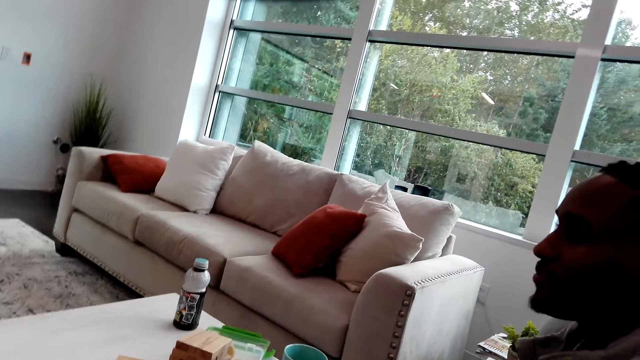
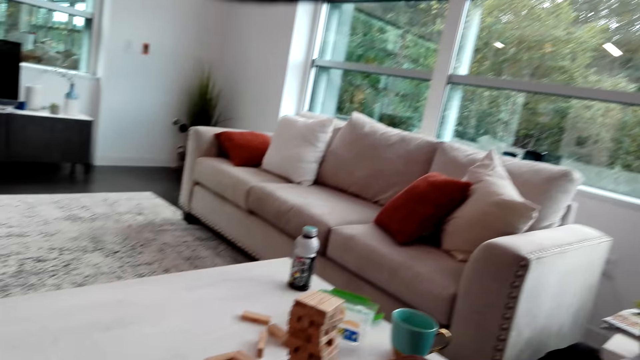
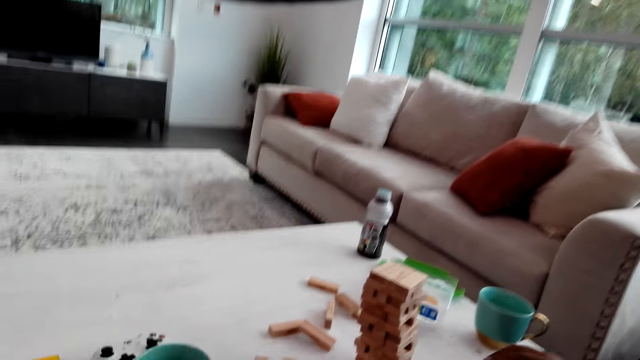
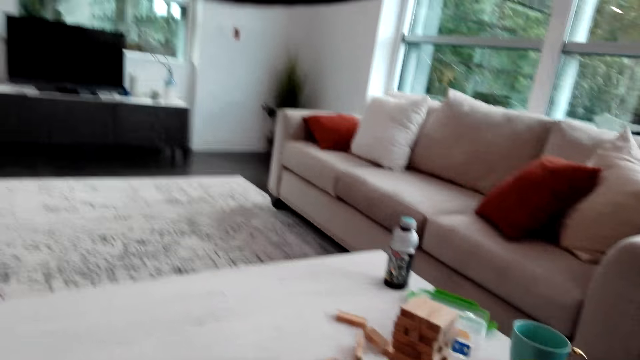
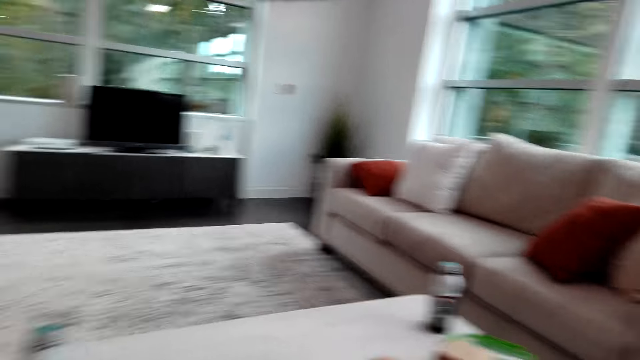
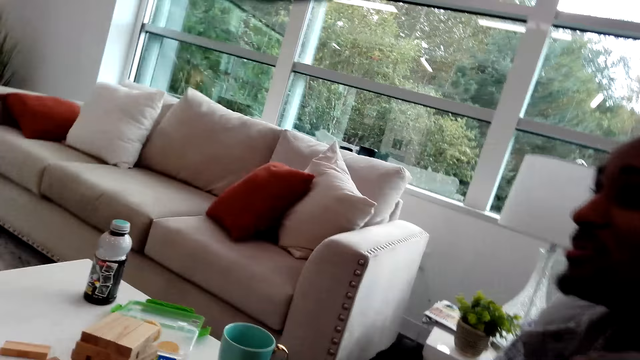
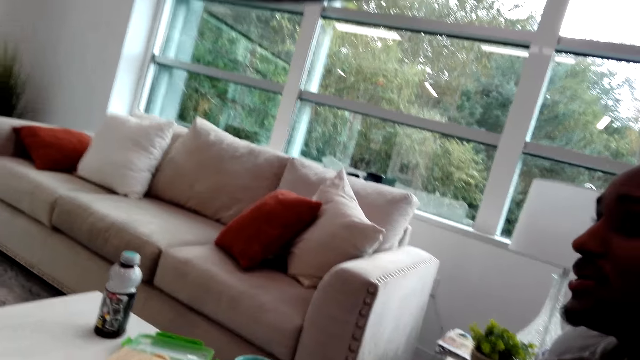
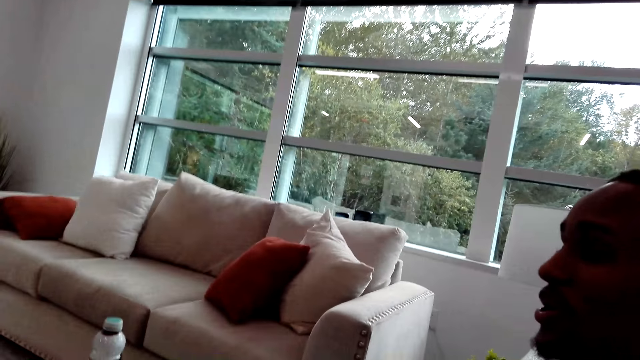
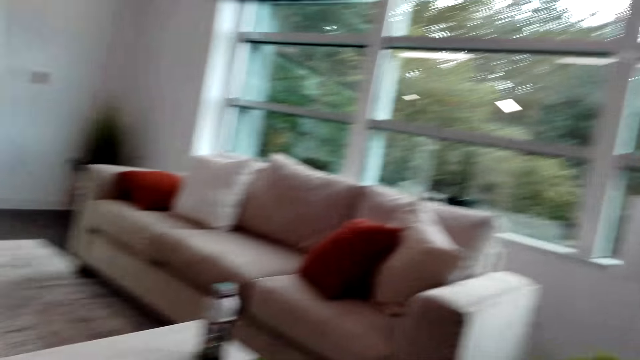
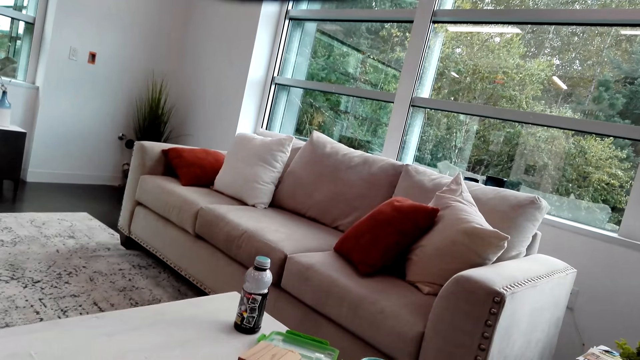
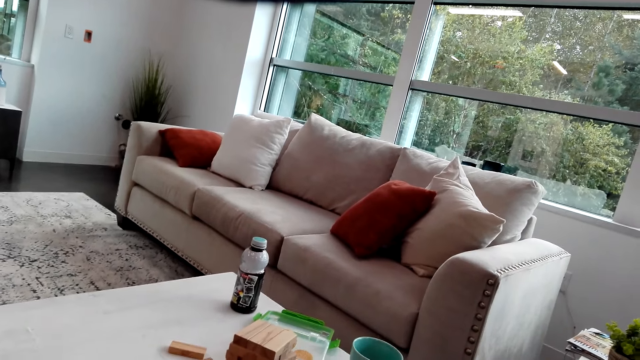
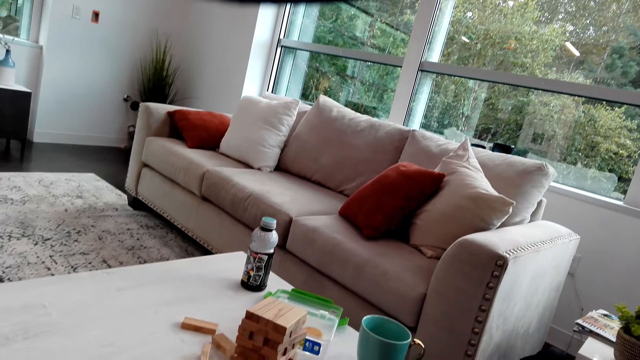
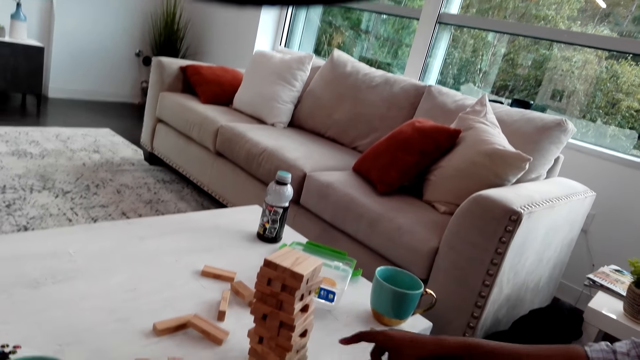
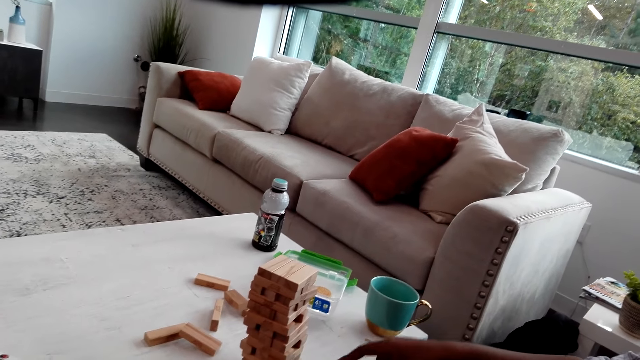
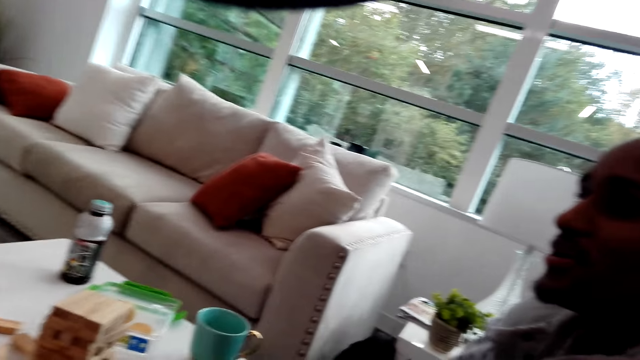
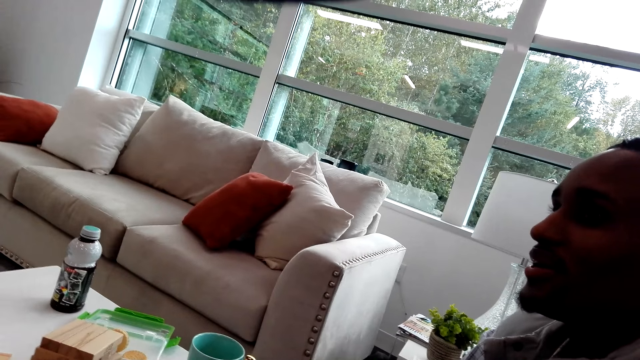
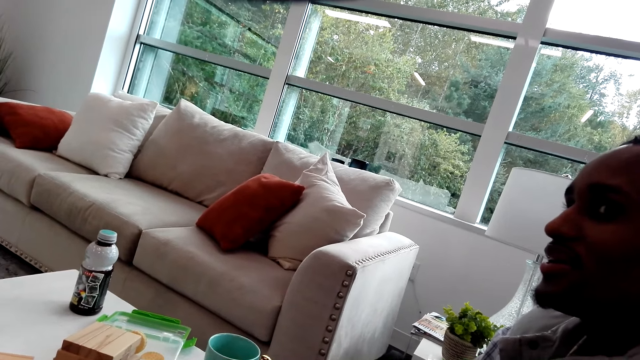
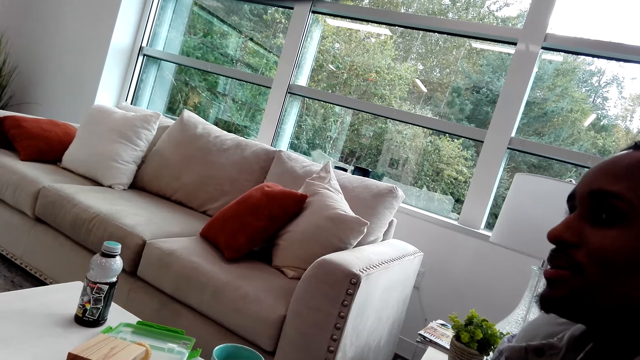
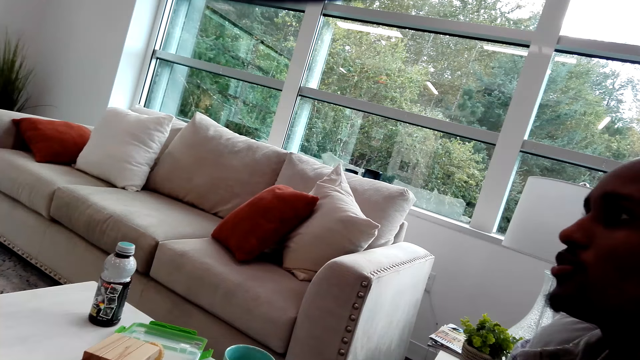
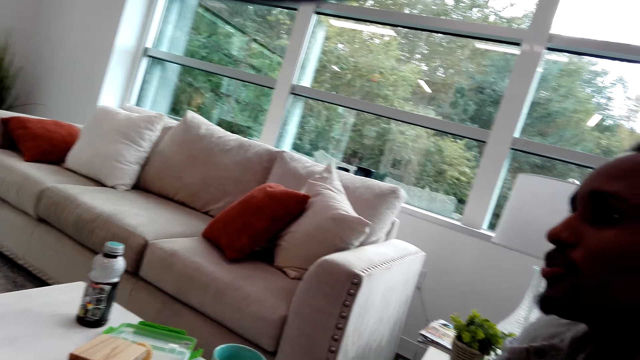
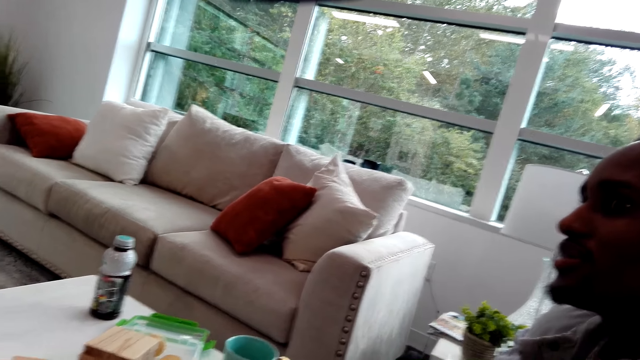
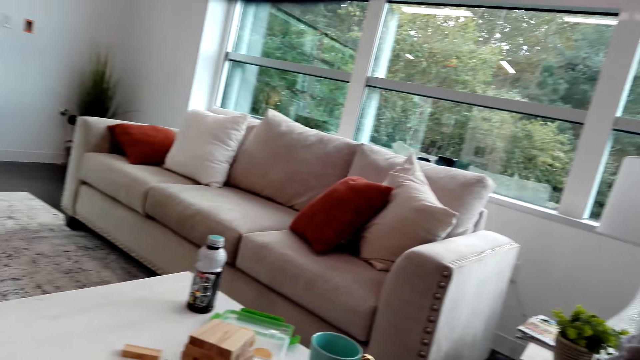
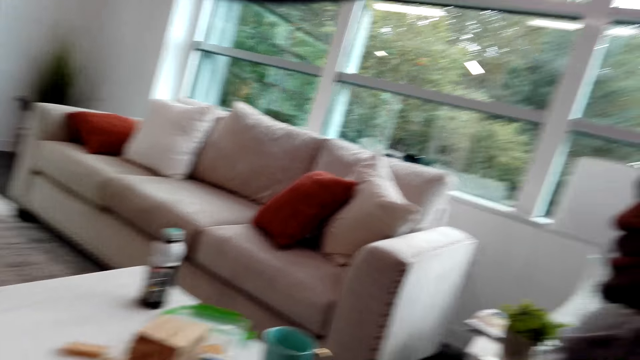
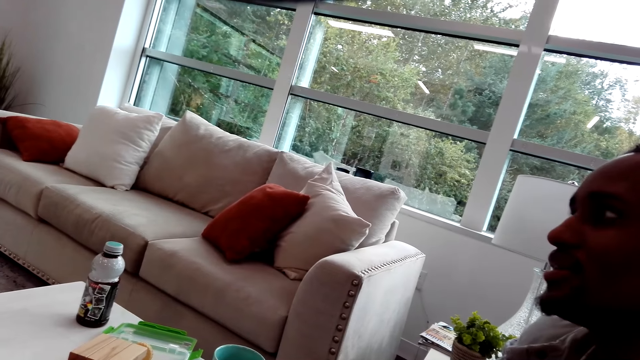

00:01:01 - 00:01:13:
The man hits the jenga pieces together.

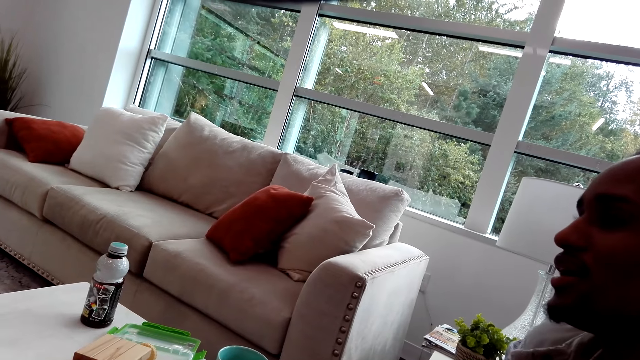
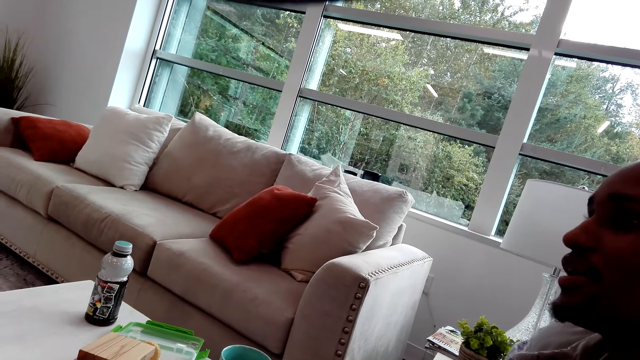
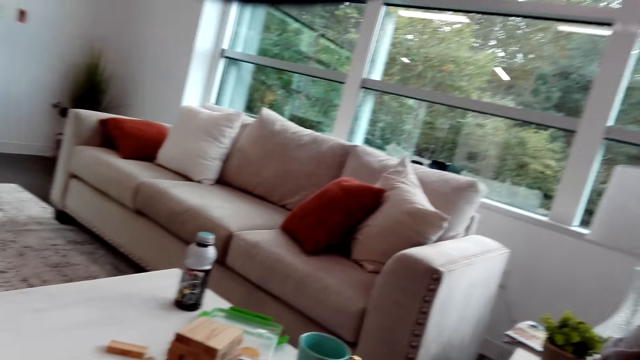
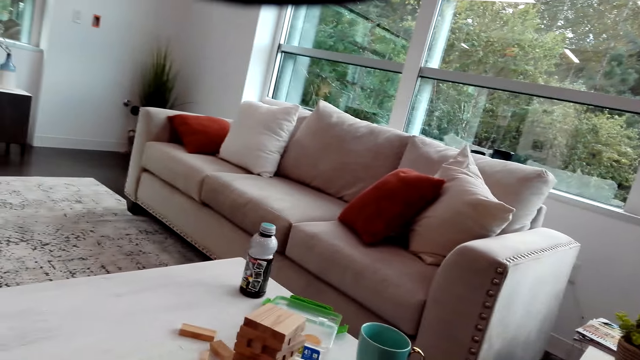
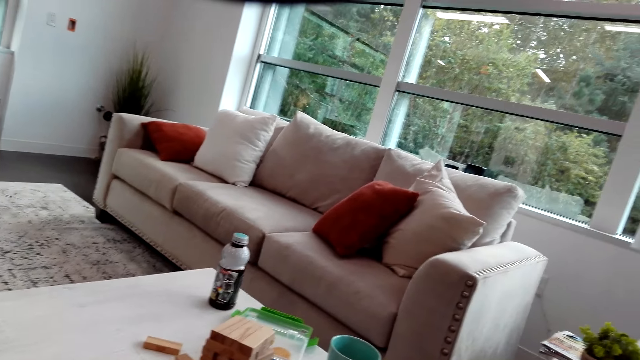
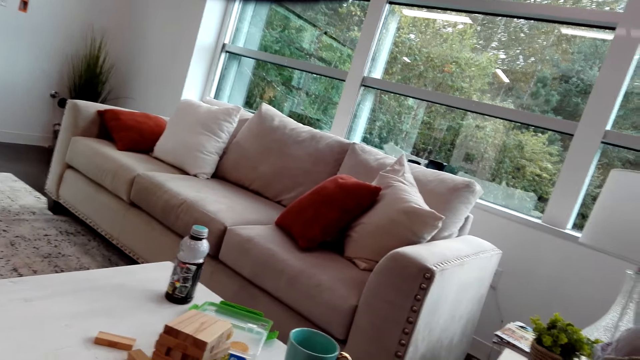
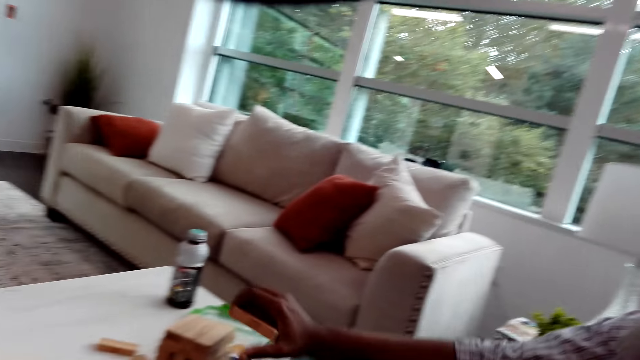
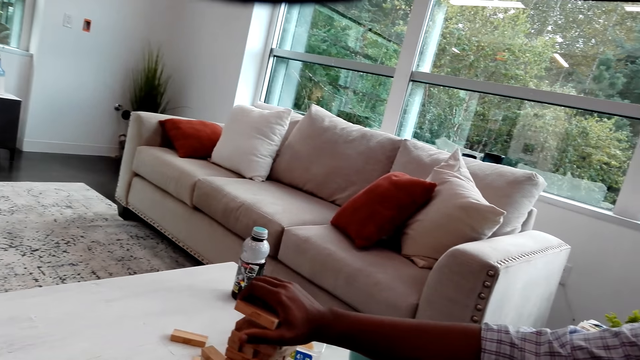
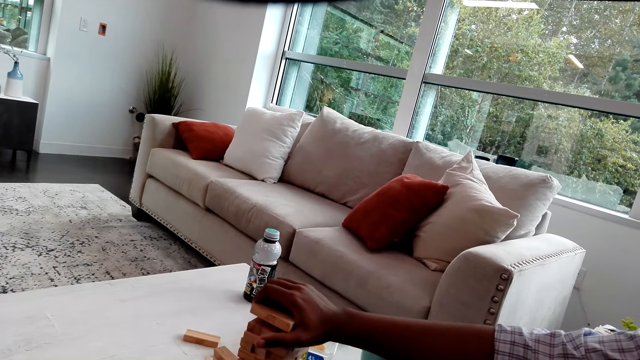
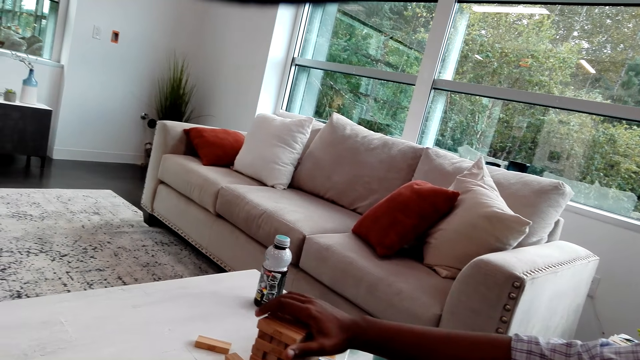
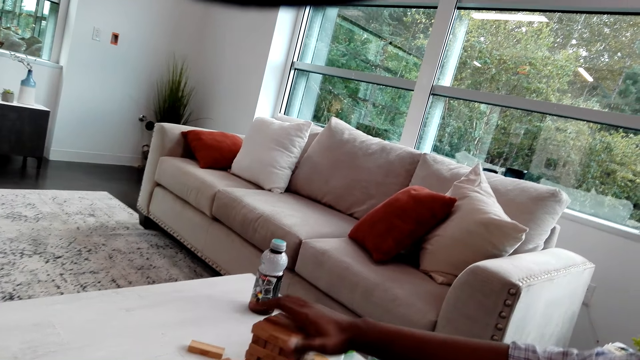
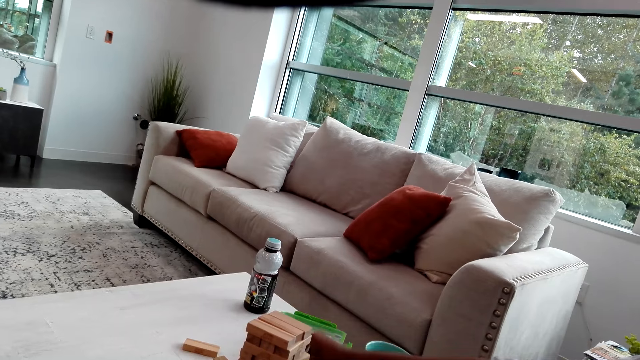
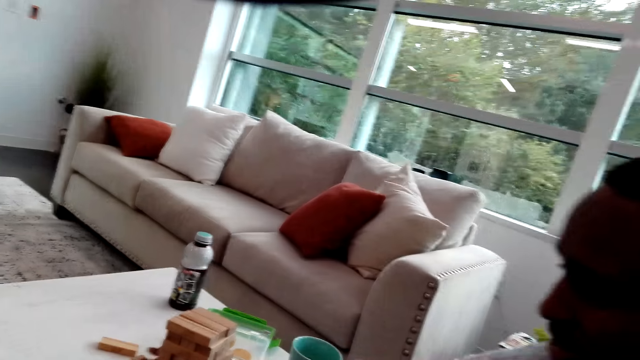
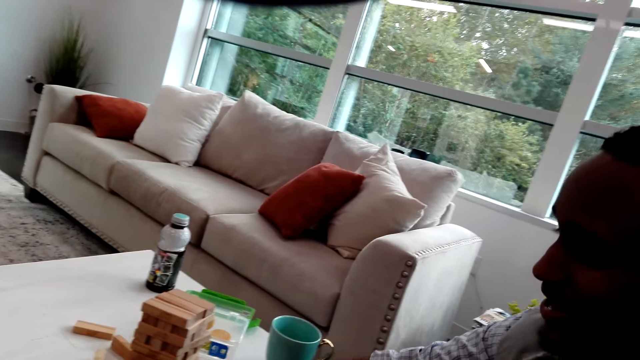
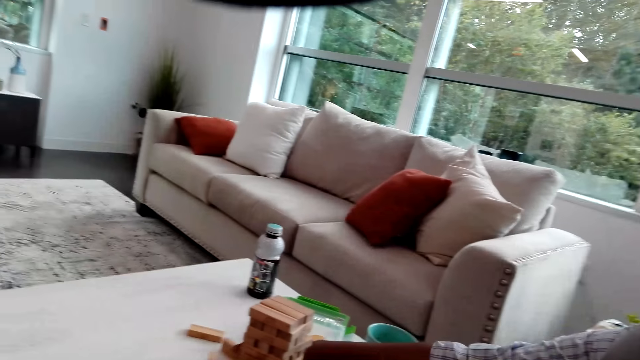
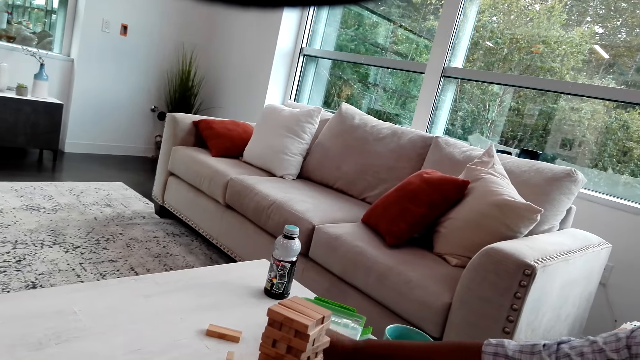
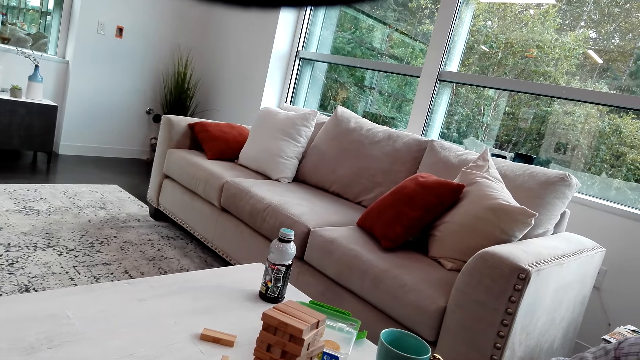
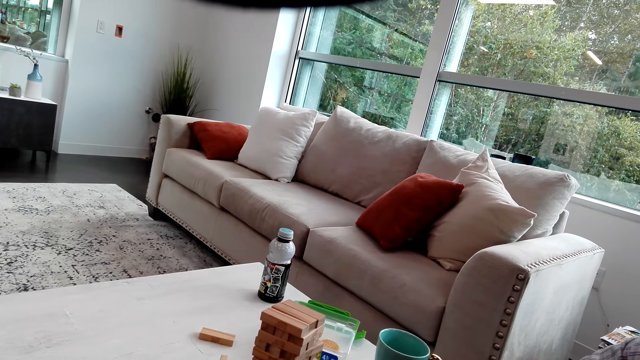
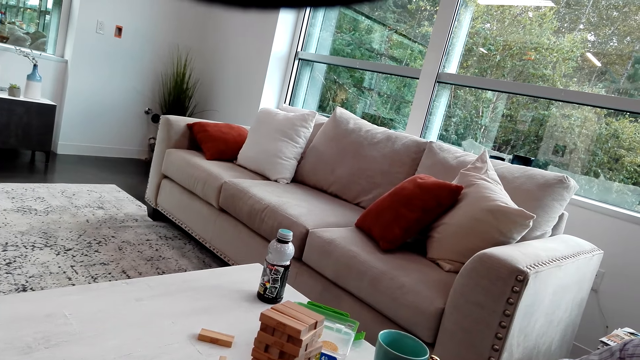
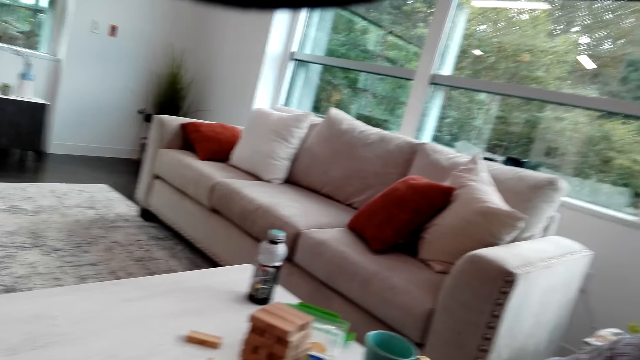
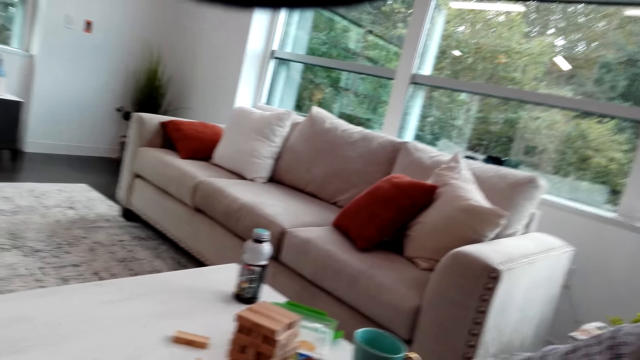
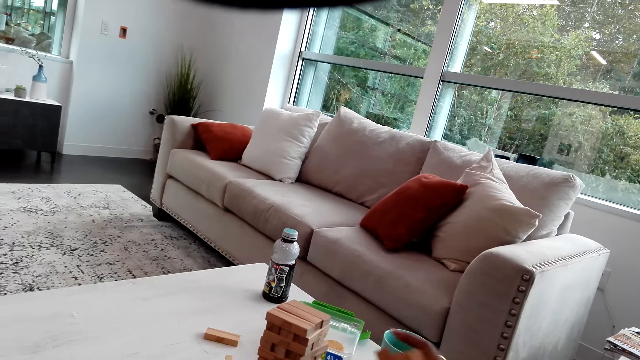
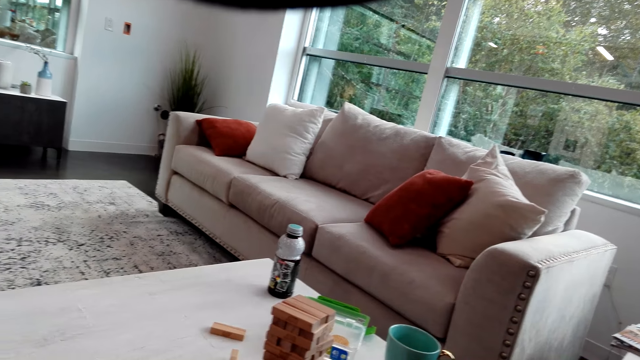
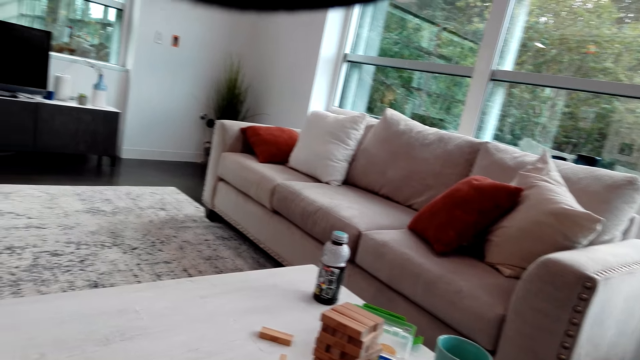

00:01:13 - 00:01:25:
The camera wearer talks to the man. The man talks to the camera wearer. He puts the jenga pieces on the pattern. He picks up a wood brick.
